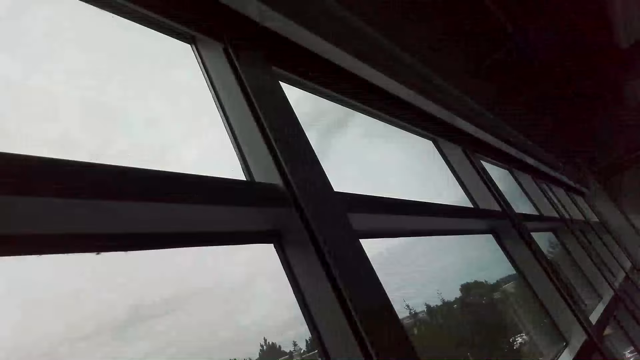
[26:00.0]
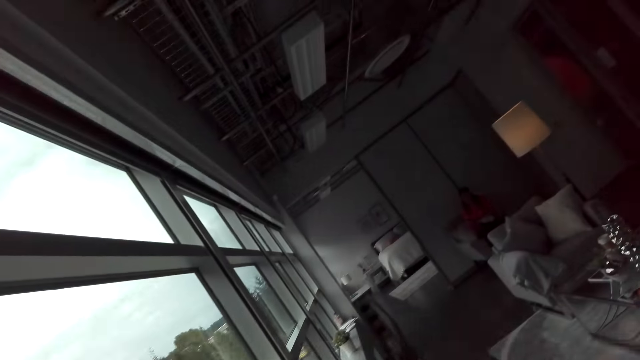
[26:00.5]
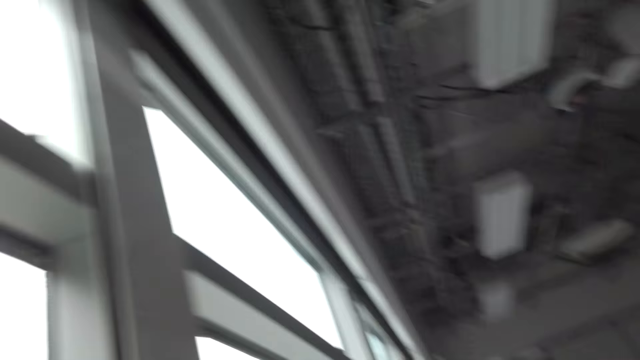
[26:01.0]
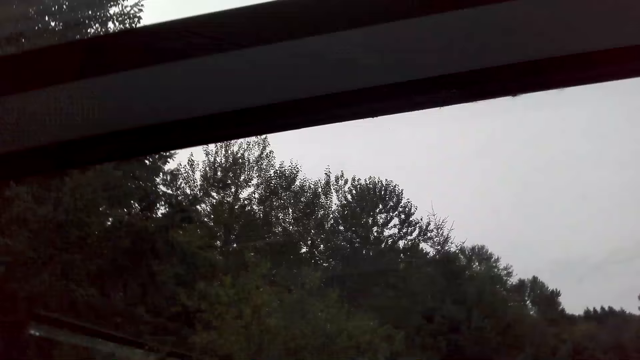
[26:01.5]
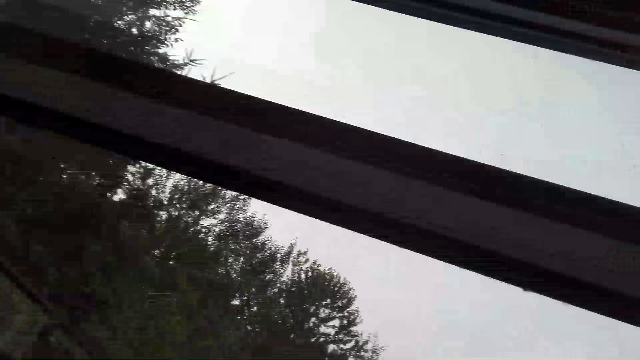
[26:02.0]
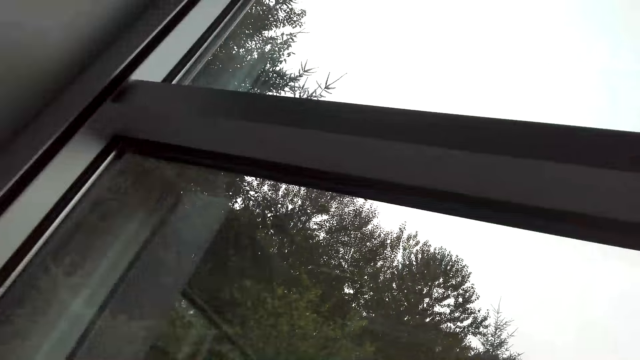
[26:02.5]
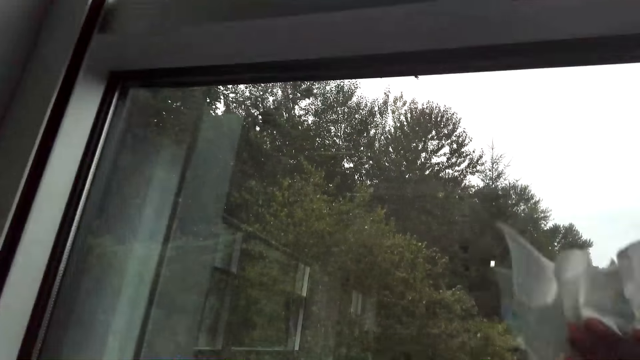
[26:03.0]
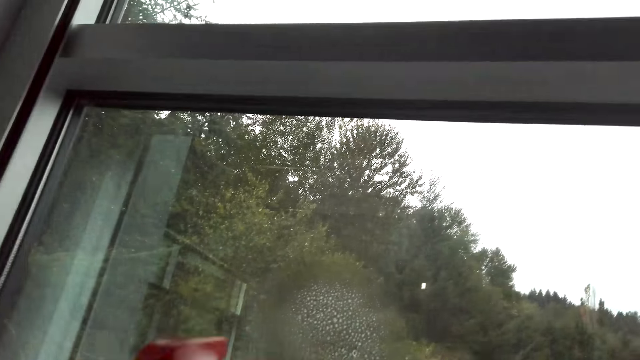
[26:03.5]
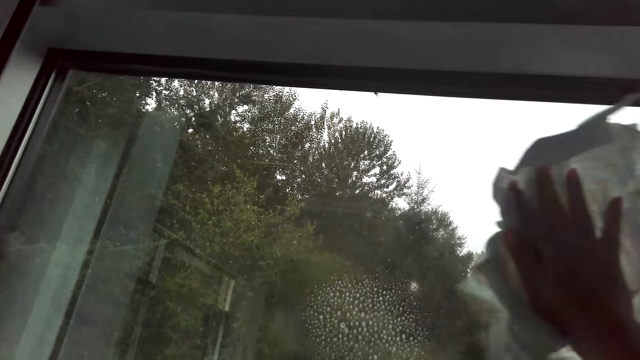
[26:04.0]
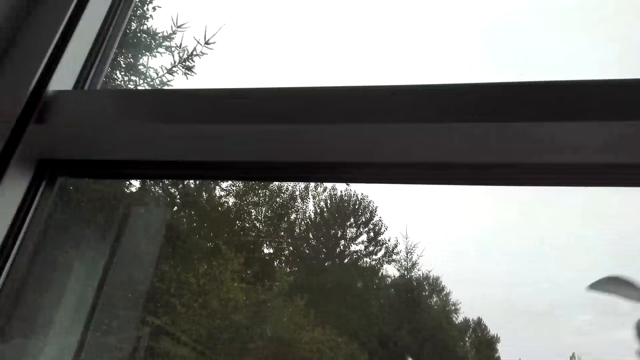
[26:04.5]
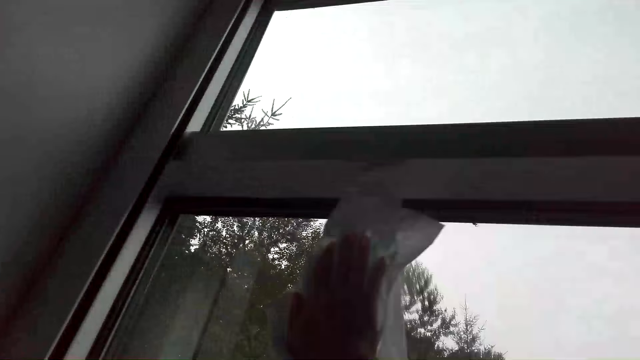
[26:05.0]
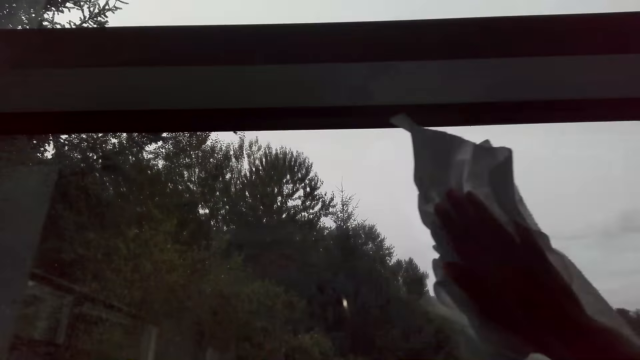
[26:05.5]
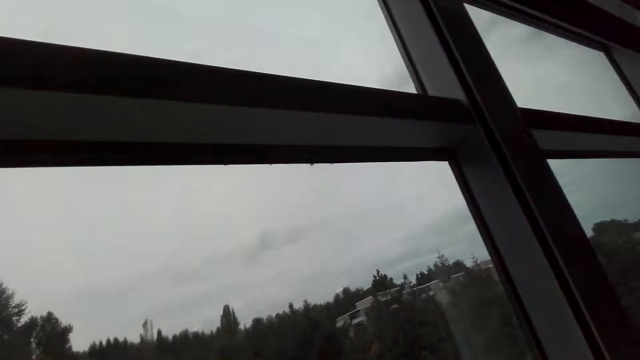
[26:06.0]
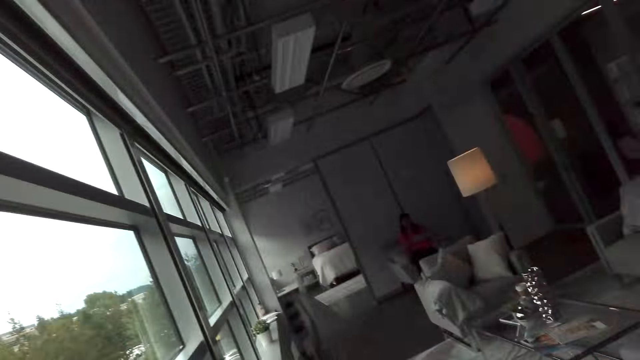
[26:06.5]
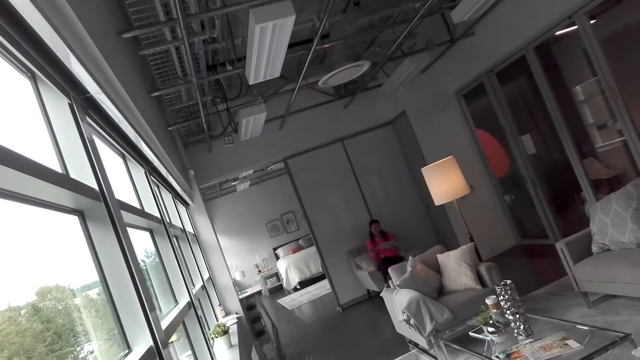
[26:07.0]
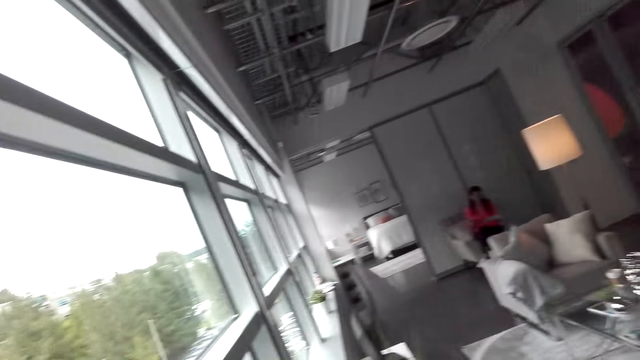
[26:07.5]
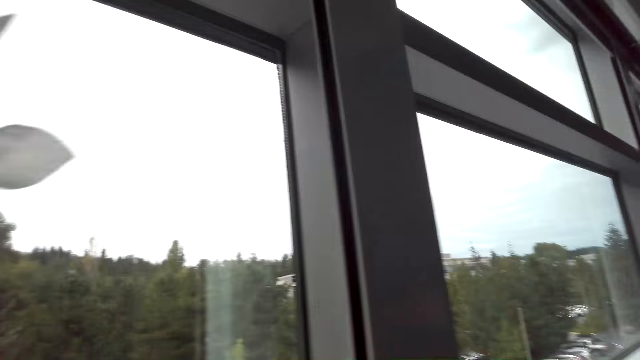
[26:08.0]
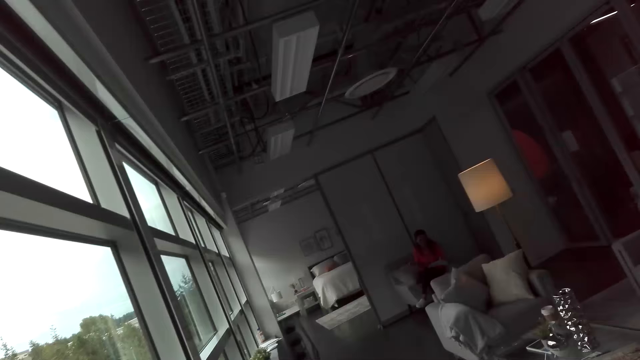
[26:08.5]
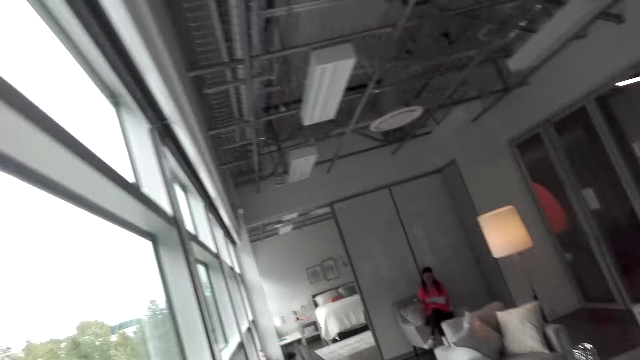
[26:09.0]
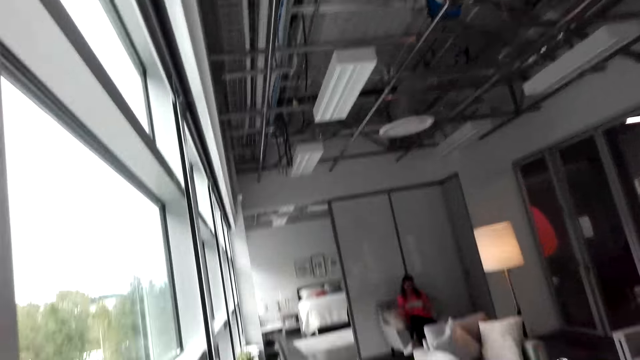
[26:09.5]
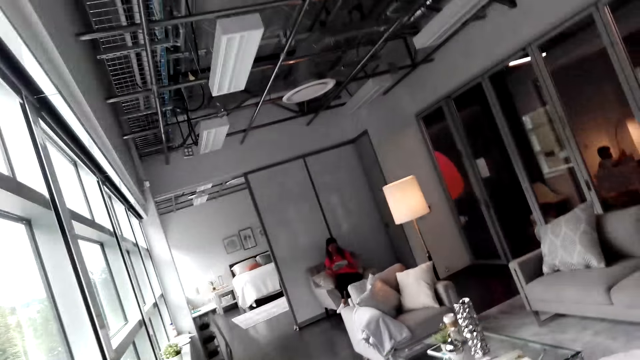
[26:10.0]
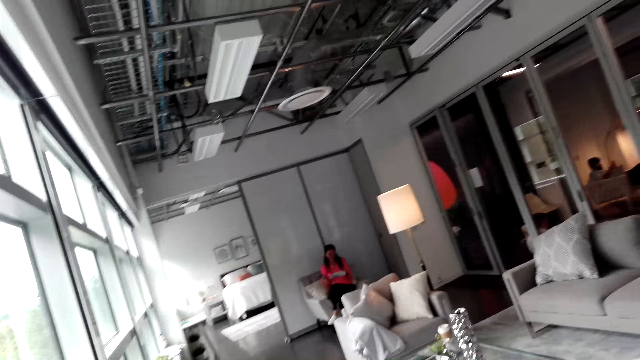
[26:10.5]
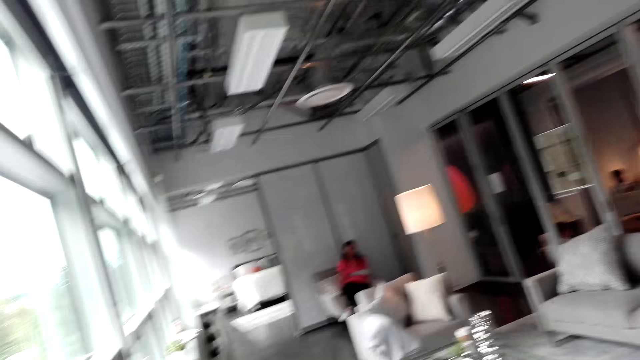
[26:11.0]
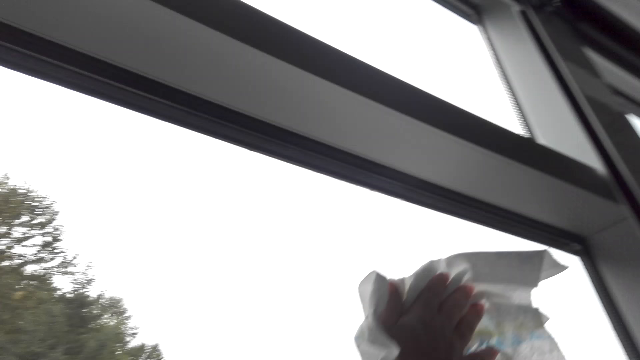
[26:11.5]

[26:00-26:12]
The camera wearer sprays the window with the Windex glass cleaner.

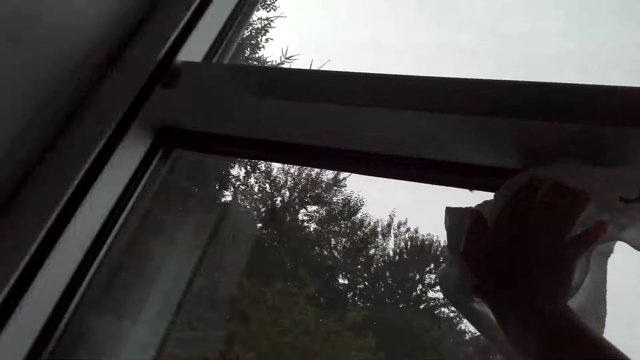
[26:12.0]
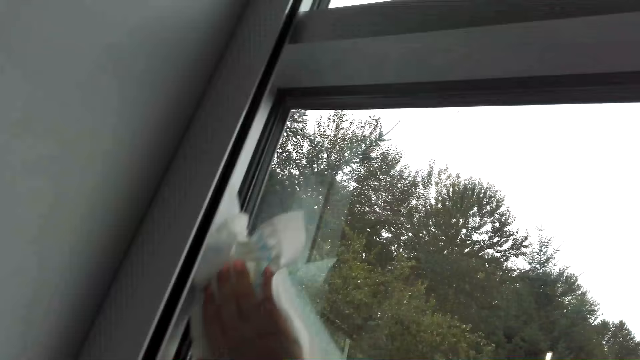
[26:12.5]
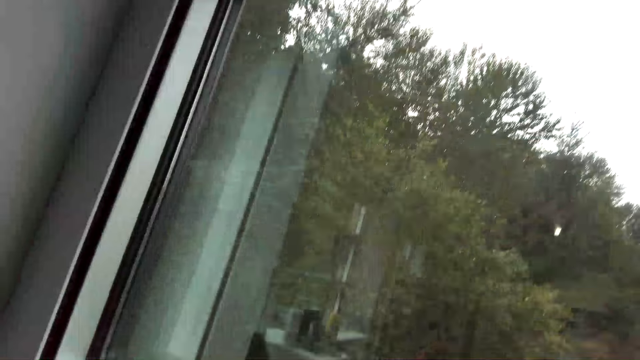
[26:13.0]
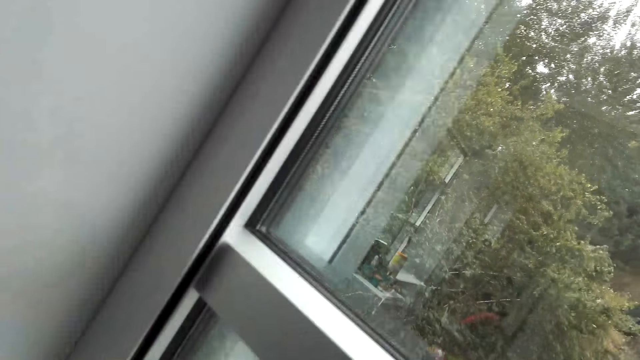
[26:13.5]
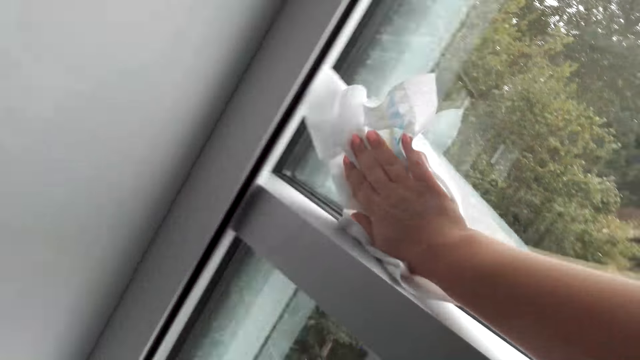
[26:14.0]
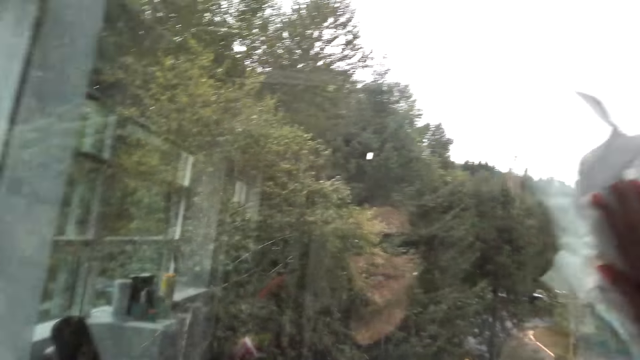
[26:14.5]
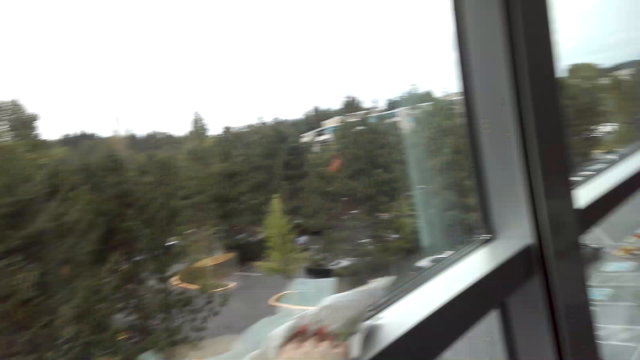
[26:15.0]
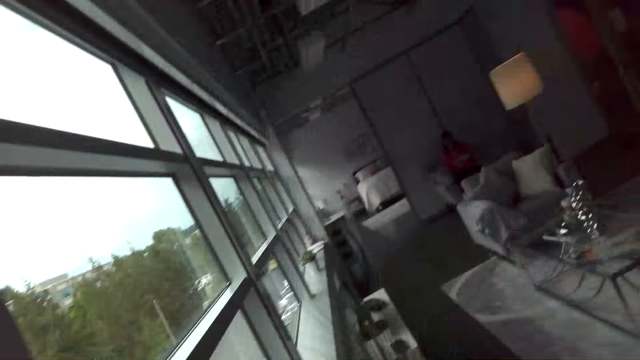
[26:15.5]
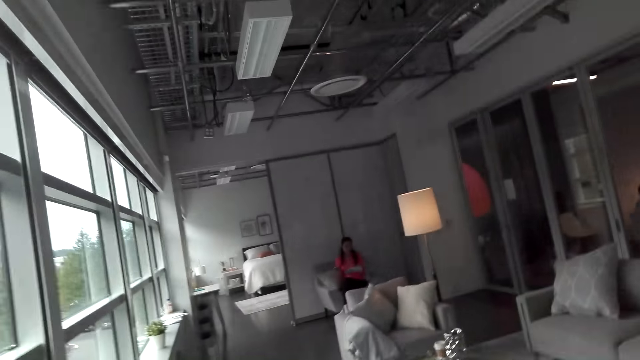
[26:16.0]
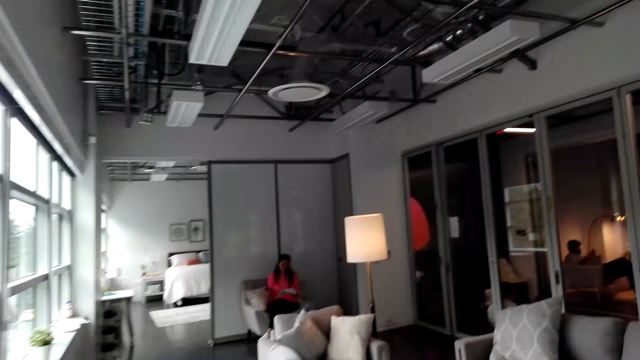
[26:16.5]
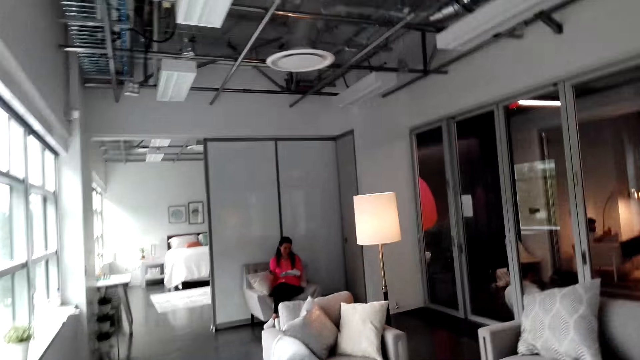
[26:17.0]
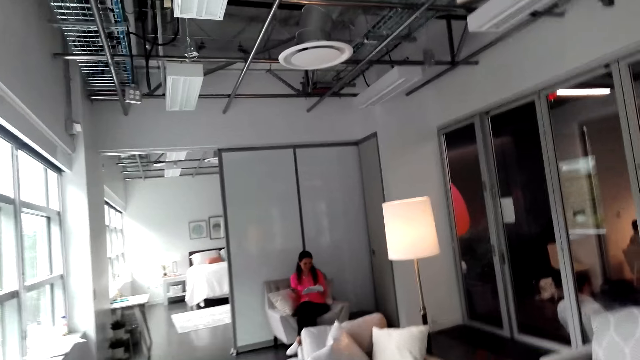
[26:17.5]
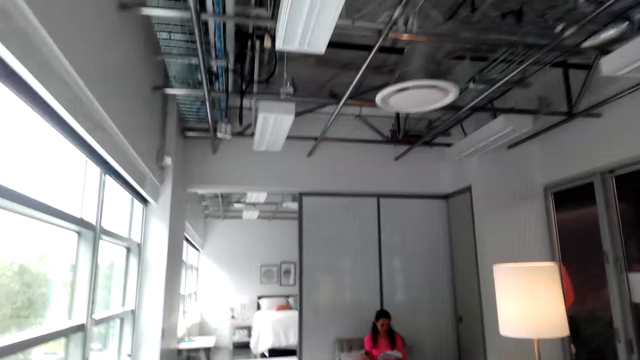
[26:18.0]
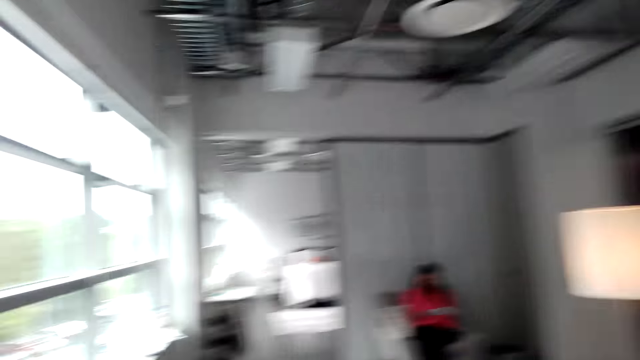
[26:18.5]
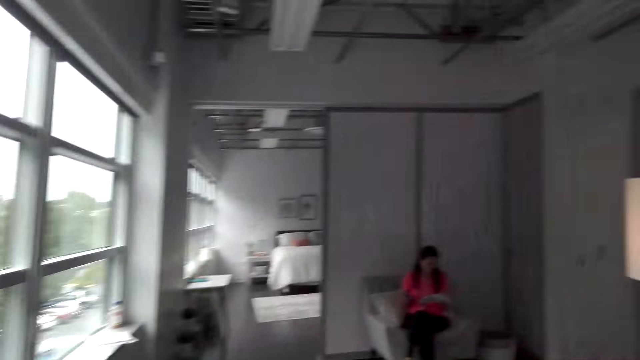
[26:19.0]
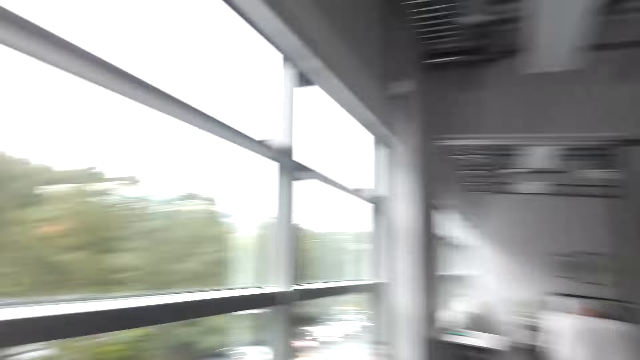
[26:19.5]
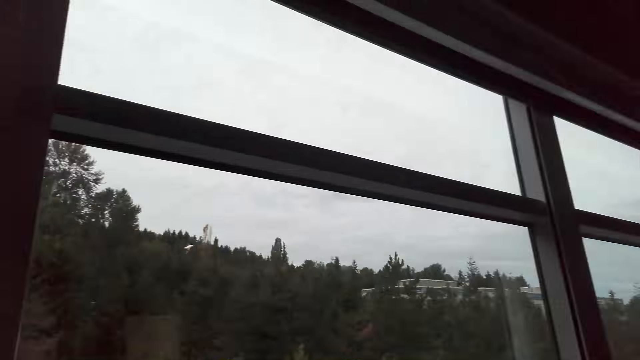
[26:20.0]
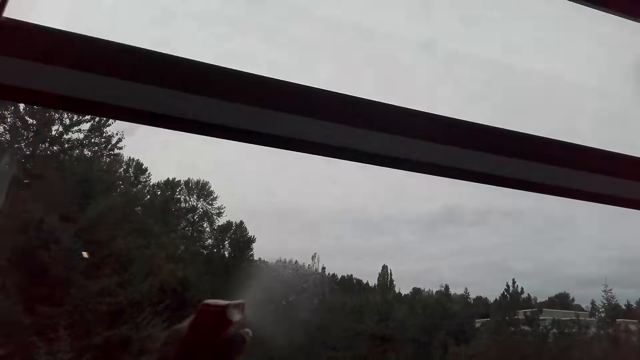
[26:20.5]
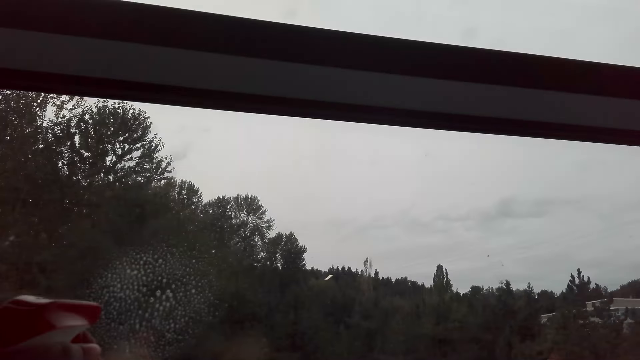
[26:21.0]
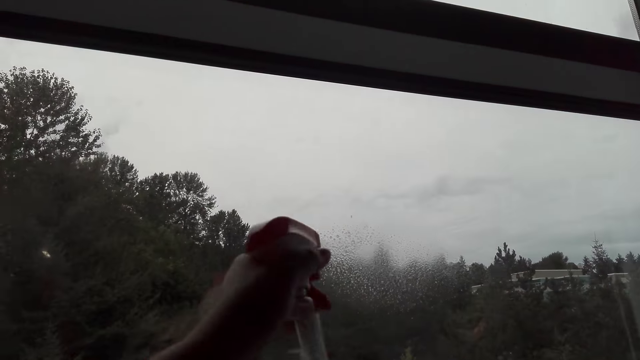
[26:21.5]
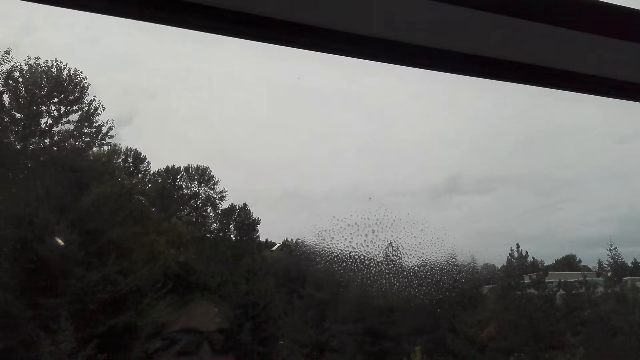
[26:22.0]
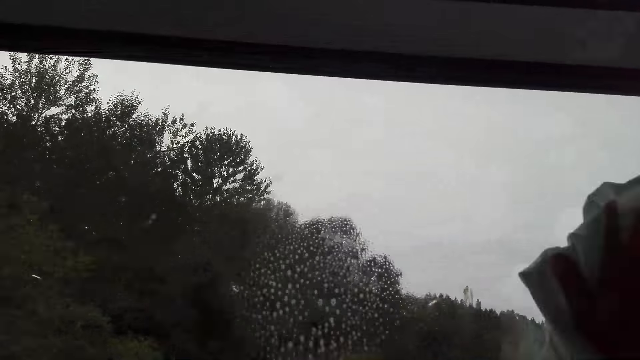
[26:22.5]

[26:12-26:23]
The camera wearer walks. They spray the window with Windex glass cleaner.
